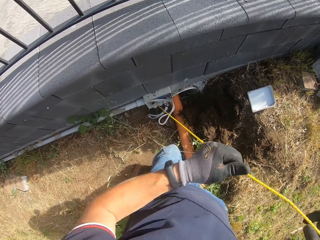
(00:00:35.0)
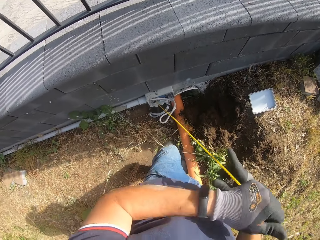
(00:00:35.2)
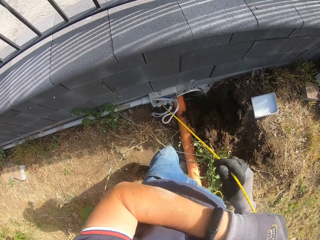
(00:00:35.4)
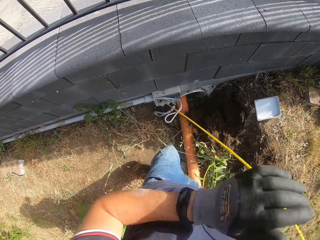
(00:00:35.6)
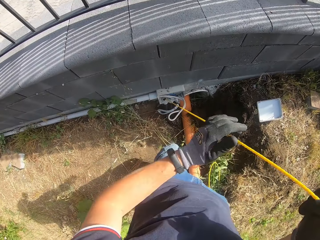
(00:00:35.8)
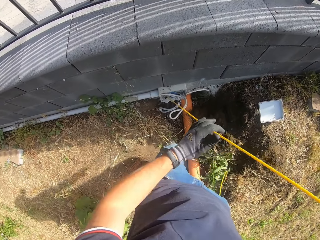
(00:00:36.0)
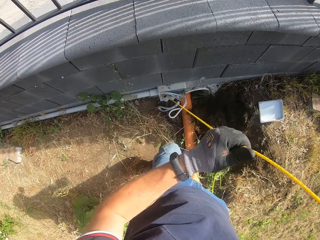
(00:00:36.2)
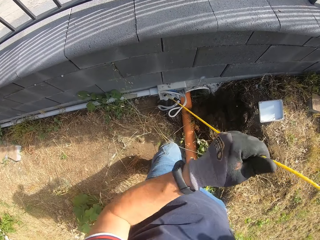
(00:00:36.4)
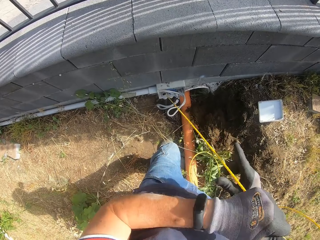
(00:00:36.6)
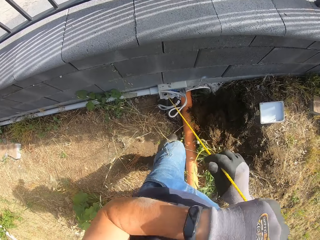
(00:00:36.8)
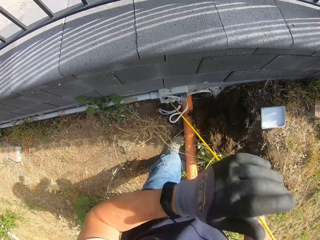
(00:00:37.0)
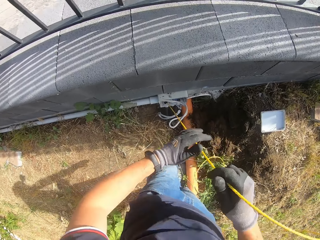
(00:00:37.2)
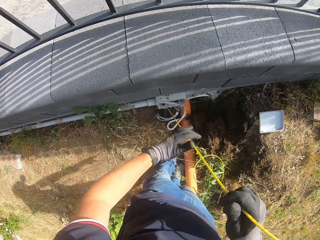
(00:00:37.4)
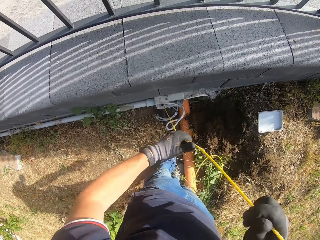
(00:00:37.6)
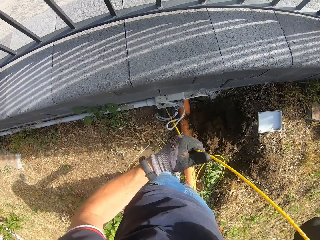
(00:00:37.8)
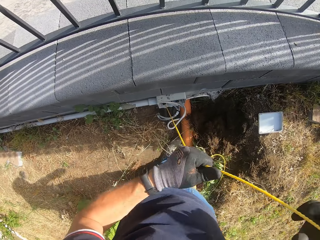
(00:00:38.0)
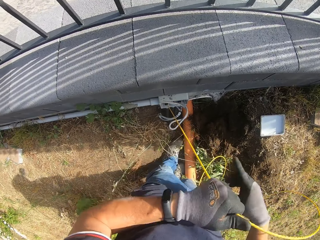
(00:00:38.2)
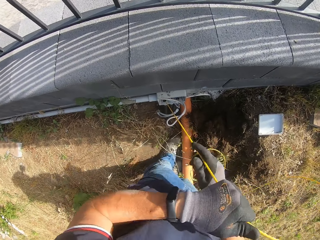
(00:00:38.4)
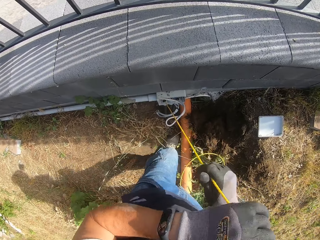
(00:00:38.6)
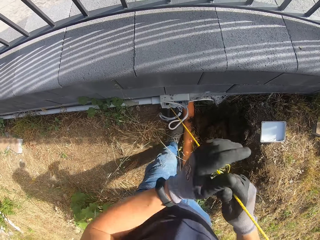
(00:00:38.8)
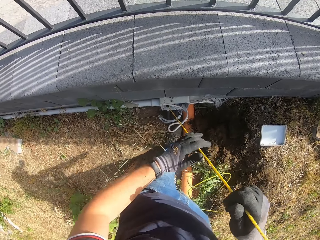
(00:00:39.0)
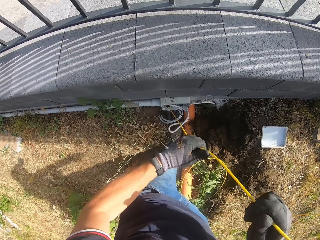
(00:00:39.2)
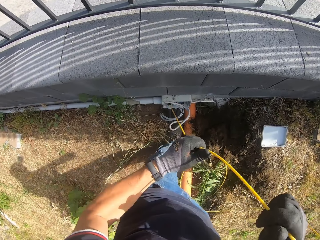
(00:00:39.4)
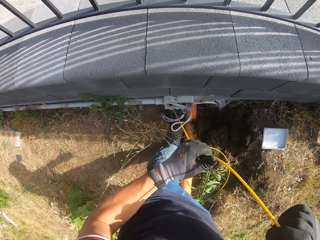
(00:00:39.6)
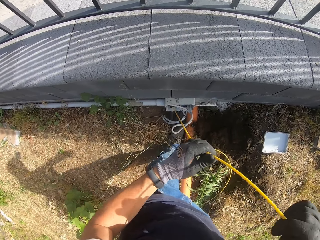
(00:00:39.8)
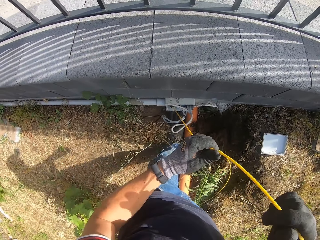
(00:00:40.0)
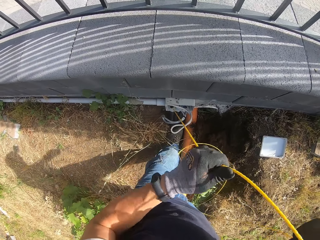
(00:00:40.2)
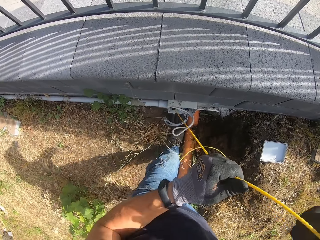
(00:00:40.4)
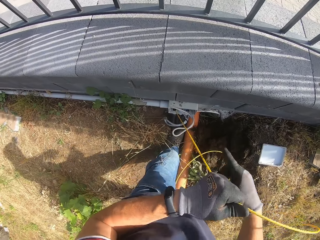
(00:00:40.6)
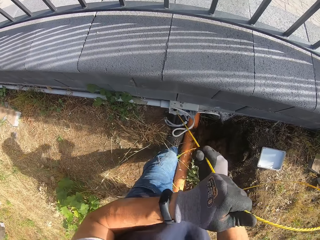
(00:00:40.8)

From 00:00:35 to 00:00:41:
The camera wearer pulls a wire.

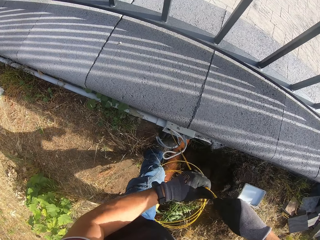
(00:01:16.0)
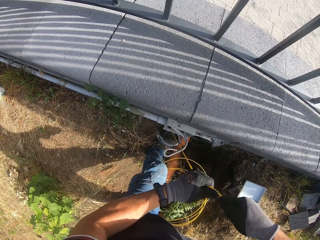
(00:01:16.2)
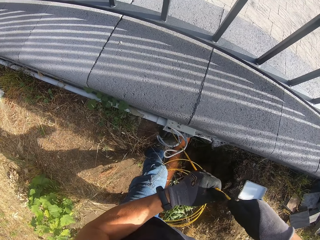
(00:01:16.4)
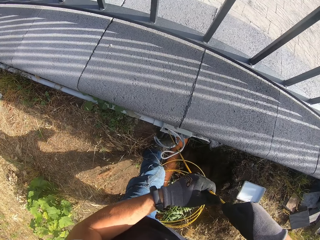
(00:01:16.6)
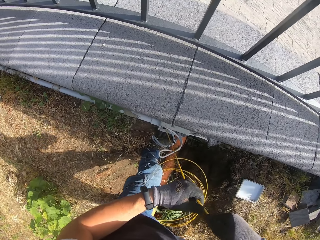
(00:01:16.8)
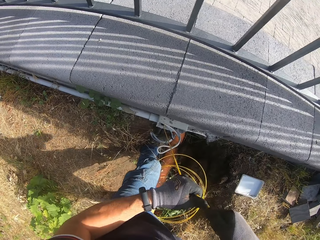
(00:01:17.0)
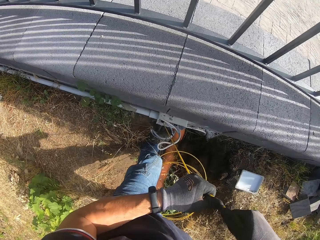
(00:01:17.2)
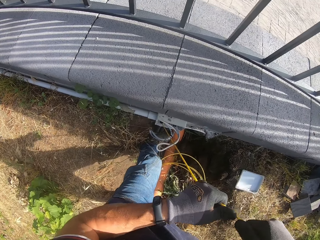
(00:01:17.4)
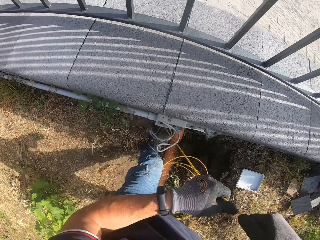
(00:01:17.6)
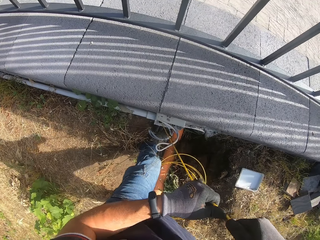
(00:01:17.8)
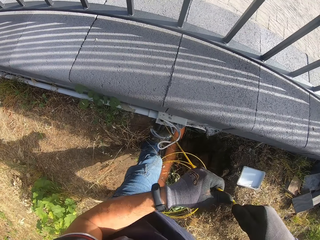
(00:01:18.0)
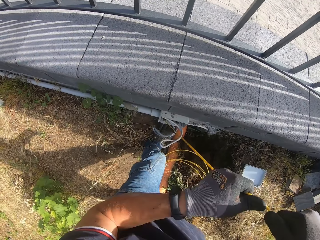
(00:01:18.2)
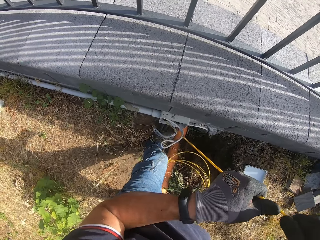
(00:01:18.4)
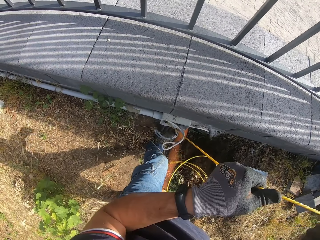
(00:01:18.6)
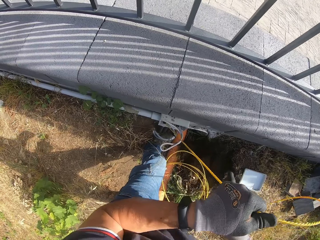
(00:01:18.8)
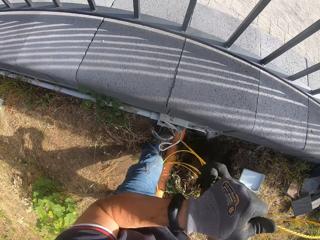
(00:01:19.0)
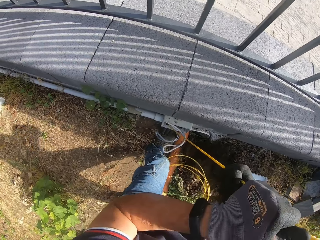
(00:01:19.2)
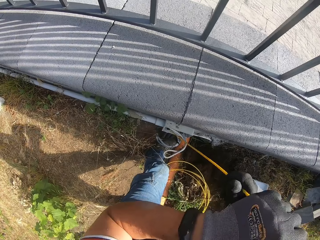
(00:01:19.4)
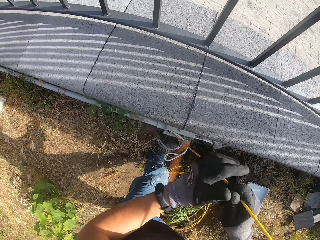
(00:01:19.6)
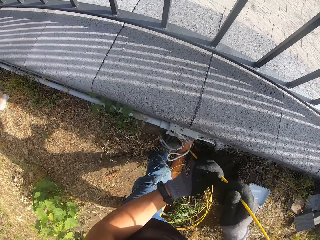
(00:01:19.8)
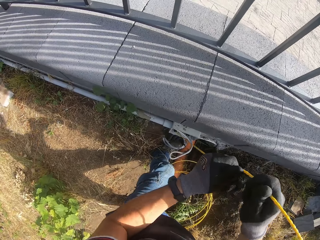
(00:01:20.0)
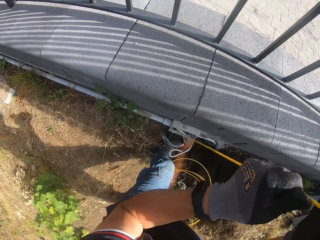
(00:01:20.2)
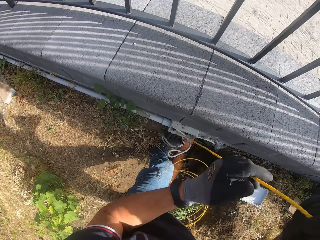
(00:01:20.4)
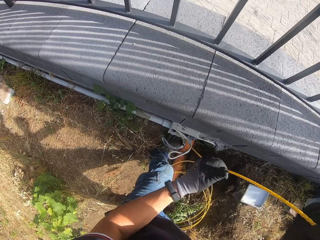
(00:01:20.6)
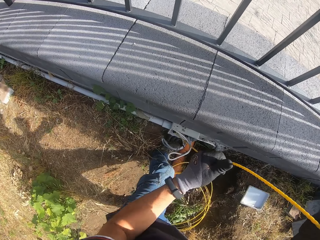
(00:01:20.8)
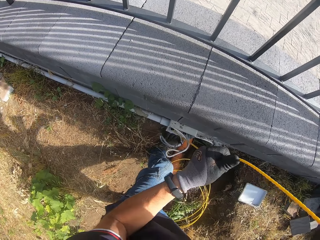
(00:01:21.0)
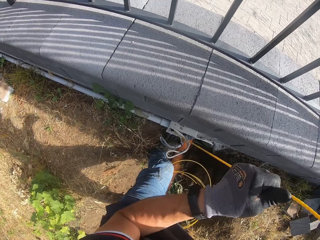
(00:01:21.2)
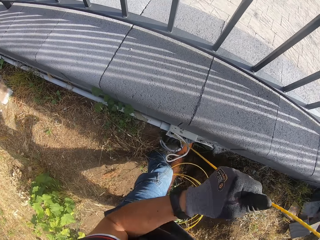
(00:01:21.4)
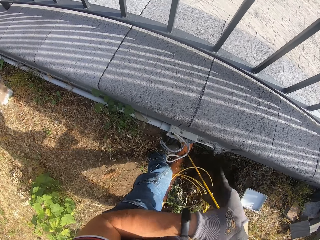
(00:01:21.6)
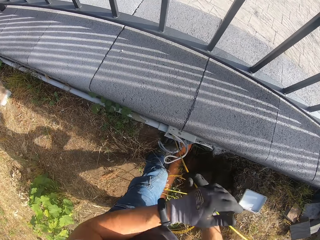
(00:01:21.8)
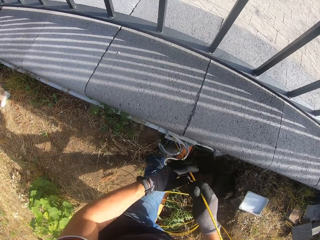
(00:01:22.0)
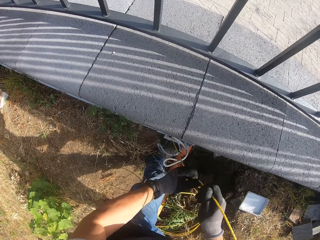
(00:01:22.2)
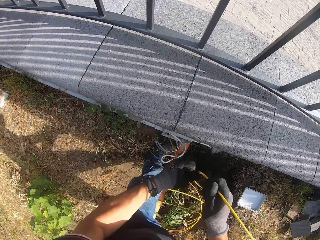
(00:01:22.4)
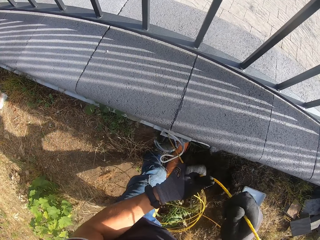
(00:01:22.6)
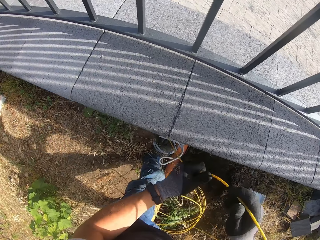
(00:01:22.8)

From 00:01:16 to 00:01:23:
The camera wearer pulls a tight wire.

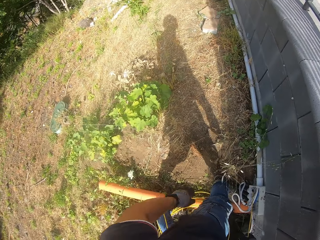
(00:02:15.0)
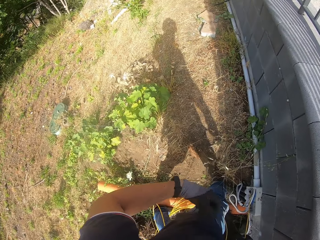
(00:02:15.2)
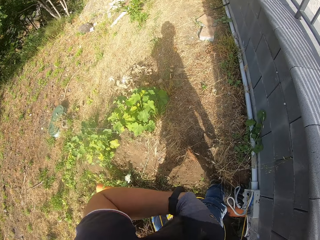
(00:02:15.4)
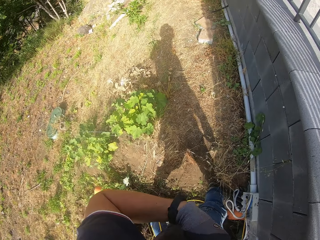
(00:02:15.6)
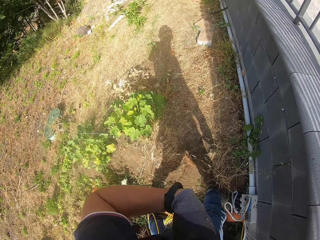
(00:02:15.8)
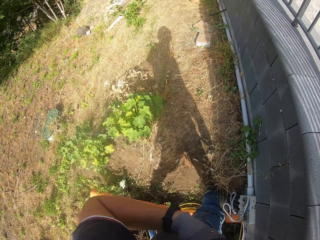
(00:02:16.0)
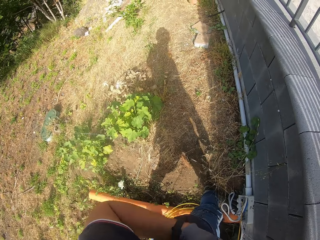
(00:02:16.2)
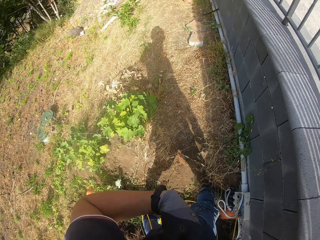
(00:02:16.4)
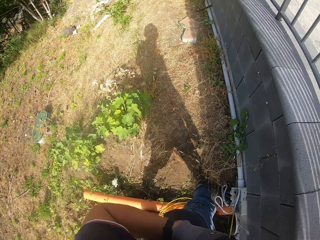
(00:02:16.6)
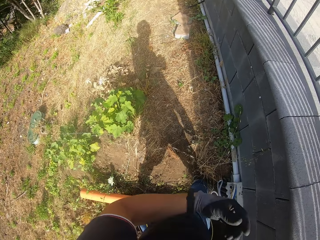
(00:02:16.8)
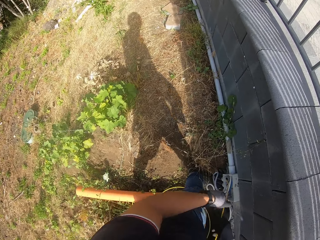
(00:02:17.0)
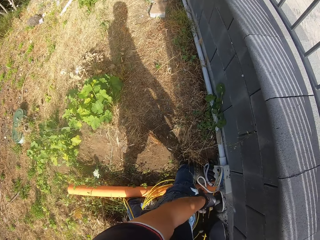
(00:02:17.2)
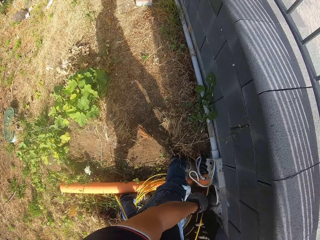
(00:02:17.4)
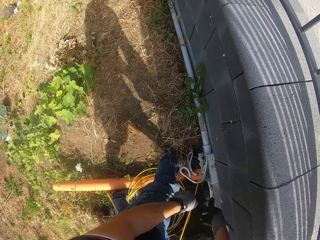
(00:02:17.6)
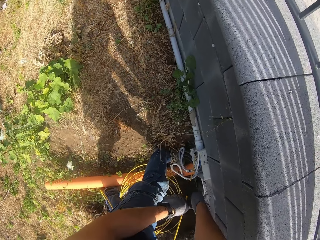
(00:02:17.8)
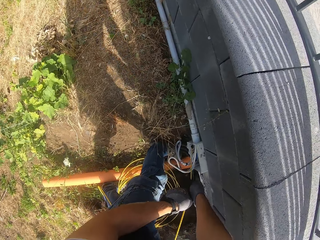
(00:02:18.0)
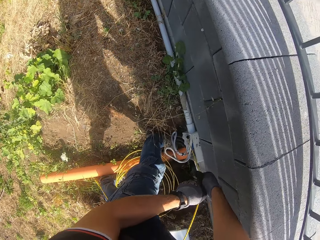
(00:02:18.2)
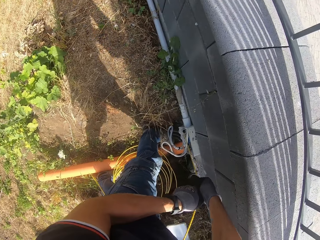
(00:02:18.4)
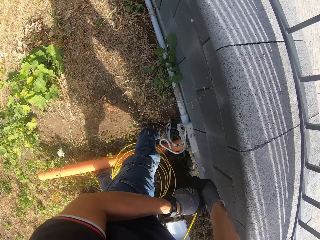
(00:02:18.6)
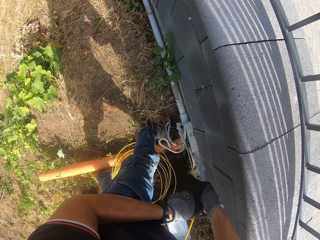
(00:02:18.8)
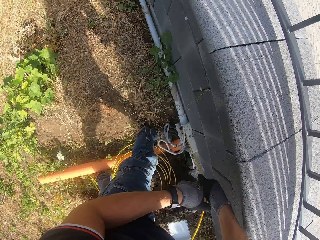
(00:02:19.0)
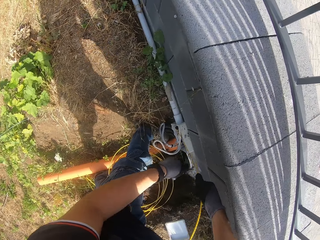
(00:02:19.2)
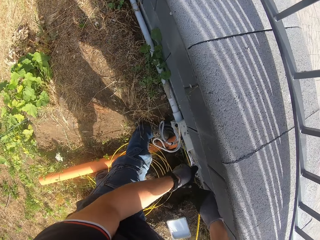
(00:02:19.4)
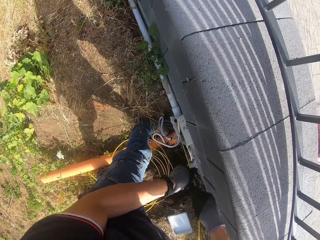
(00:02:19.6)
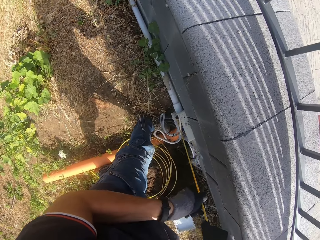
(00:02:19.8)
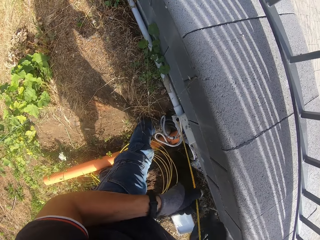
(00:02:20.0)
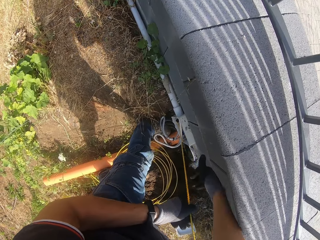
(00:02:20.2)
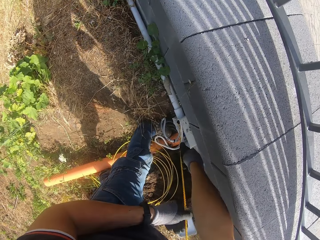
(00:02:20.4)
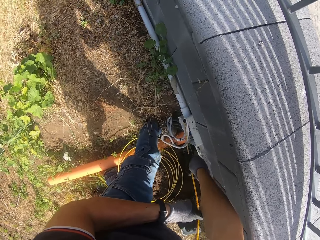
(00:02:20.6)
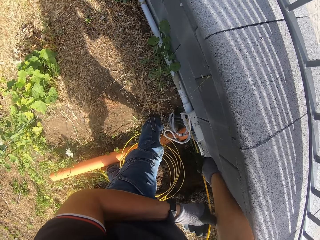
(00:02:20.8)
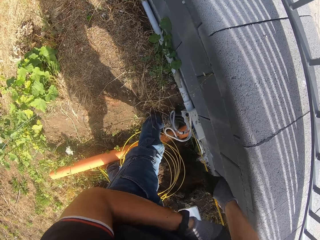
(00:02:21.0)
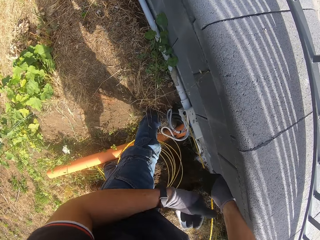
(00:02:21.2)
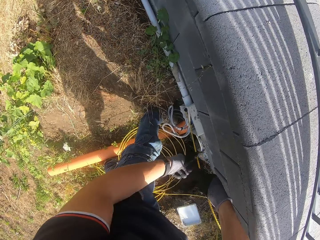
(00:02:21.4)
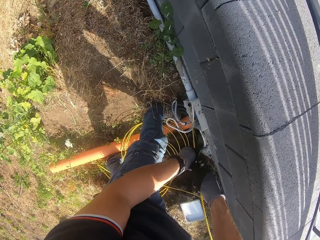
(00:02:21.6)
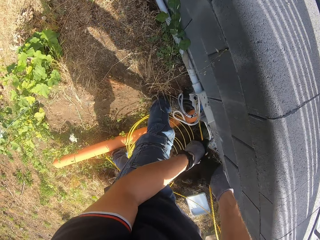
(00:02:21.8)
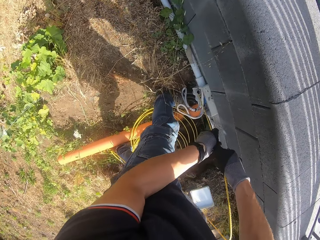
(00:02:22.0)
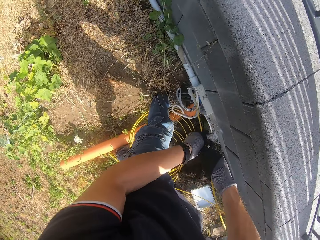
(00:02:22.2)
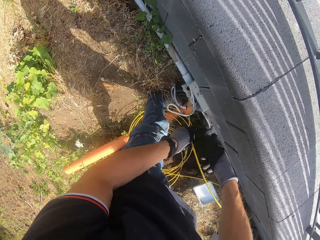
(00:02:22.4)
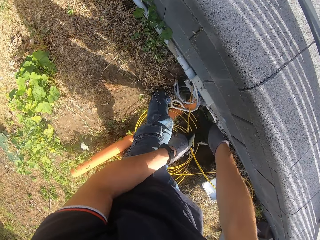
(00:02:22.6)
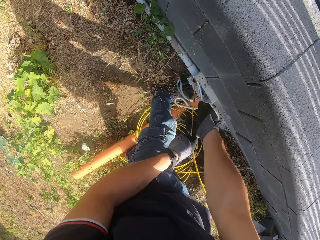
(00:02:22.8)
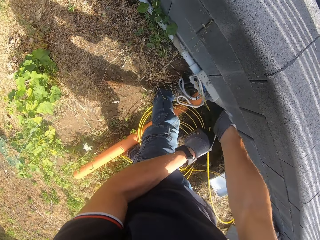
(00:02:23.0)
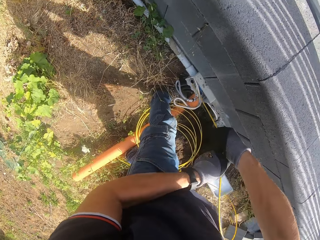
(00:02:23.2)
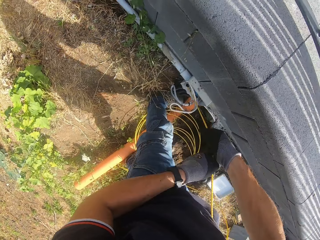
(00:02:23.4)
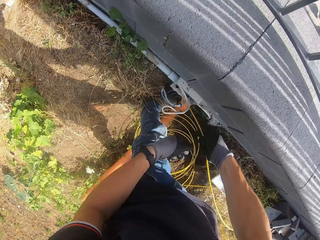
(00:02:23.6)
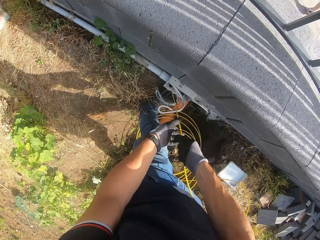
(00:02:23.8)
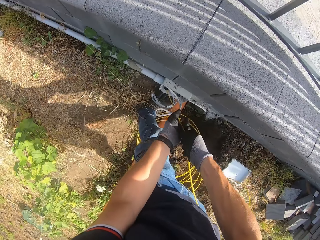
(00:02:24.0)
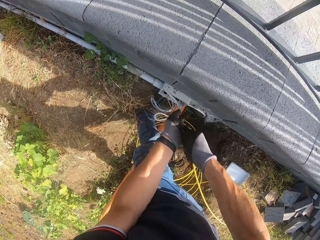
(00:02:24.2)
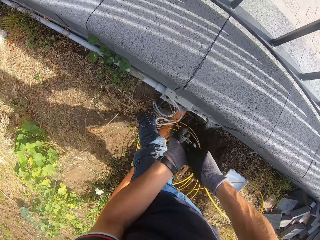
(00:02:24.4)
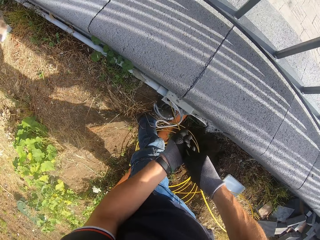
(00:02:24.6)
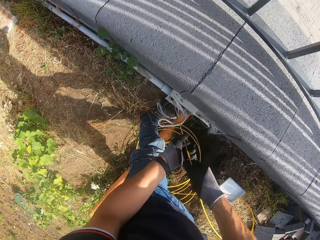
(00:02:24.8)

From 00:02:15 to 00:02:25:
The camera wearer touches the T-shirt. They pull a tight wire.
